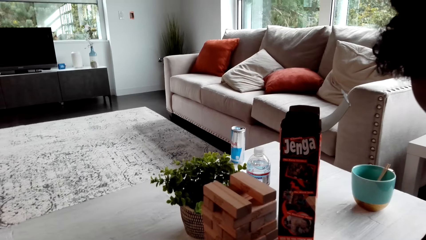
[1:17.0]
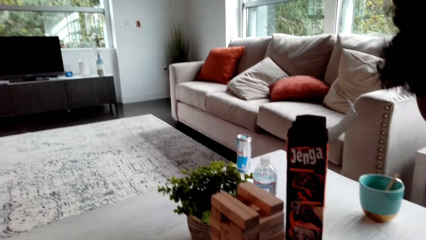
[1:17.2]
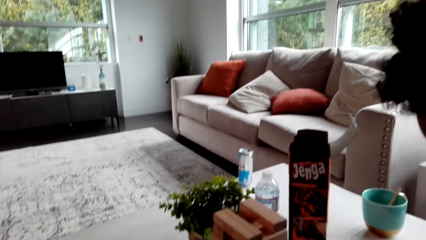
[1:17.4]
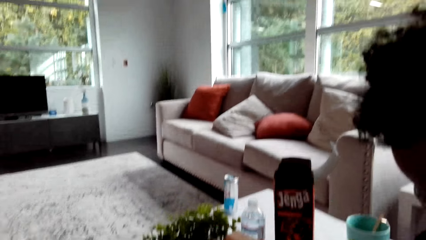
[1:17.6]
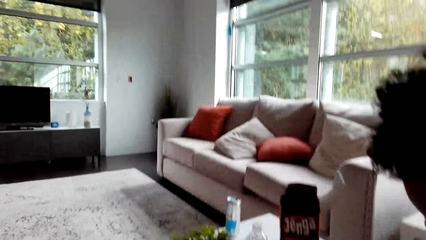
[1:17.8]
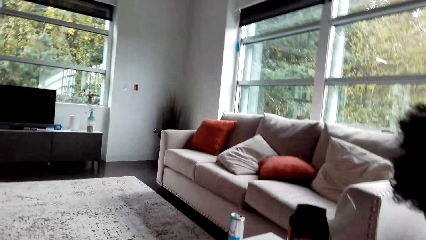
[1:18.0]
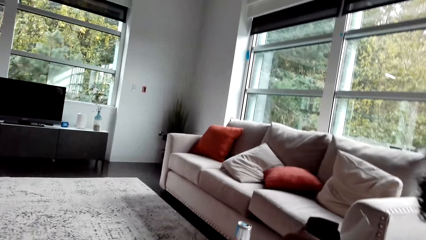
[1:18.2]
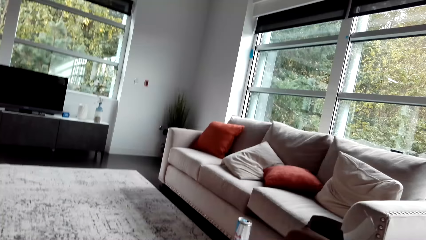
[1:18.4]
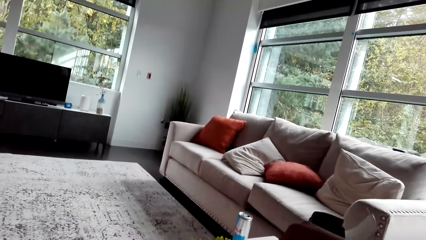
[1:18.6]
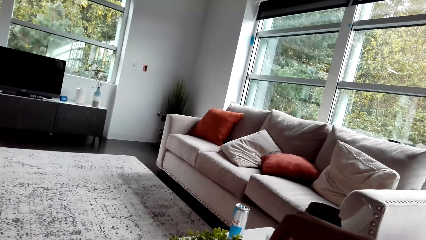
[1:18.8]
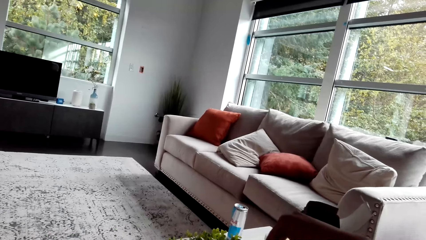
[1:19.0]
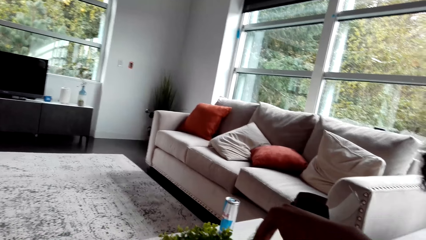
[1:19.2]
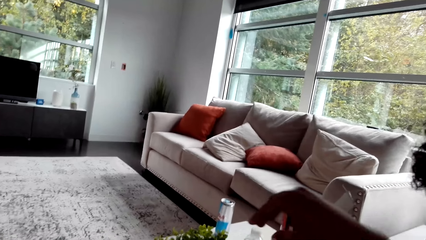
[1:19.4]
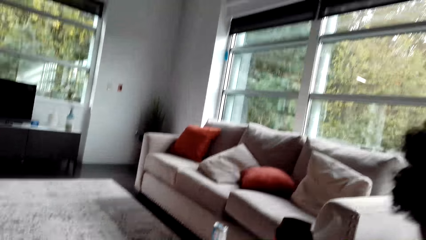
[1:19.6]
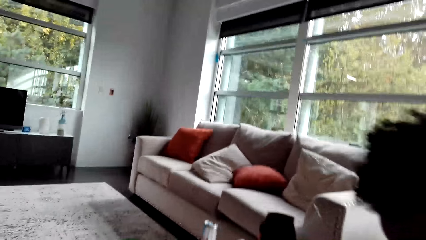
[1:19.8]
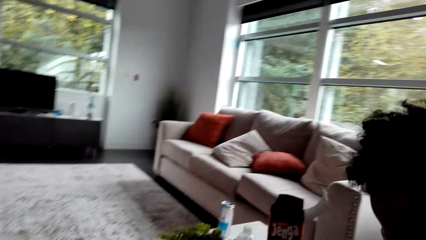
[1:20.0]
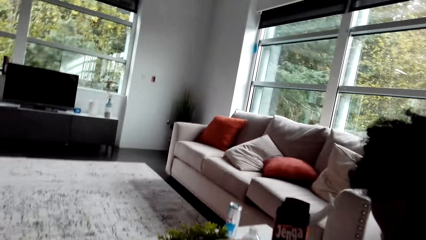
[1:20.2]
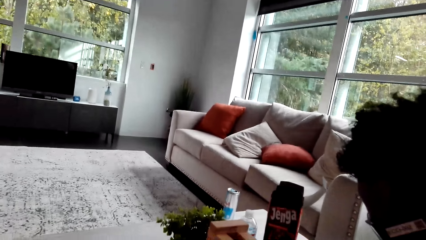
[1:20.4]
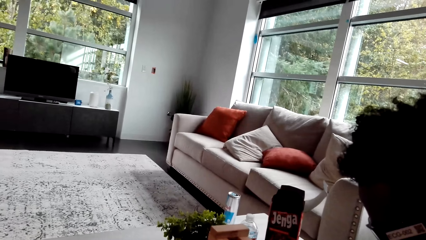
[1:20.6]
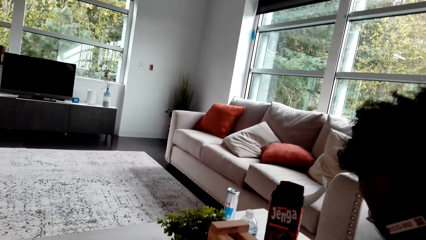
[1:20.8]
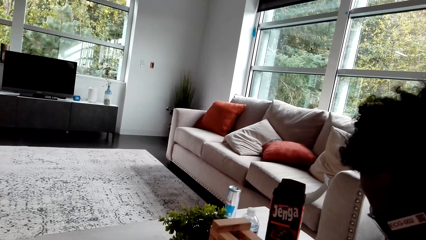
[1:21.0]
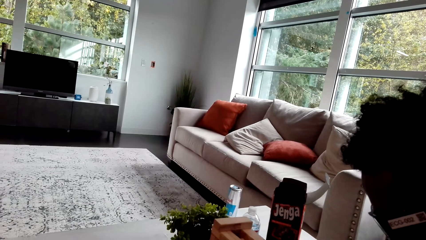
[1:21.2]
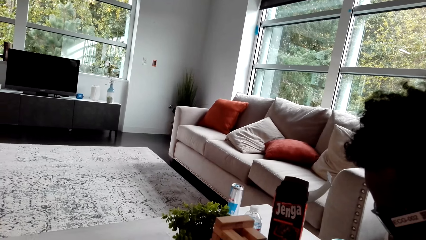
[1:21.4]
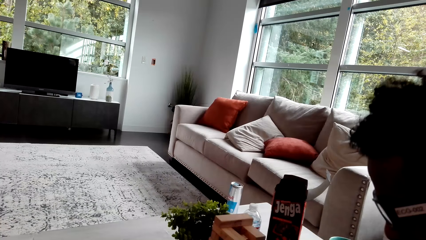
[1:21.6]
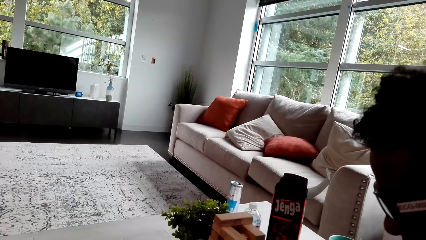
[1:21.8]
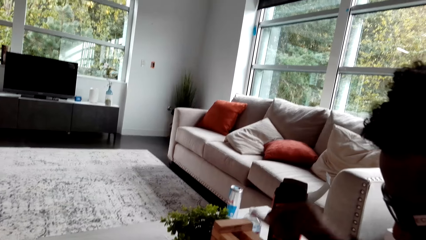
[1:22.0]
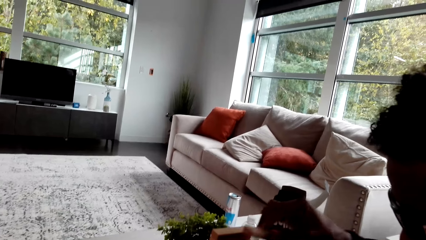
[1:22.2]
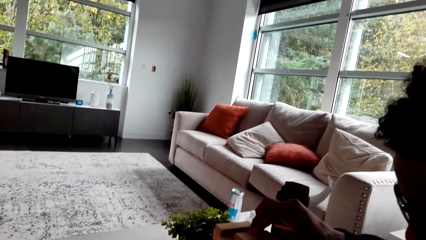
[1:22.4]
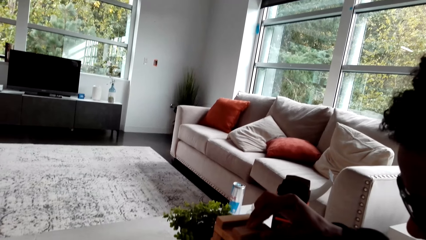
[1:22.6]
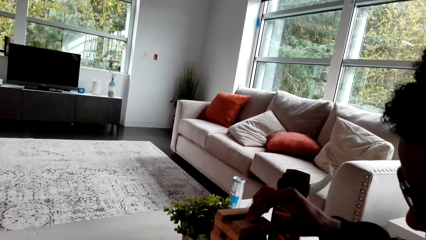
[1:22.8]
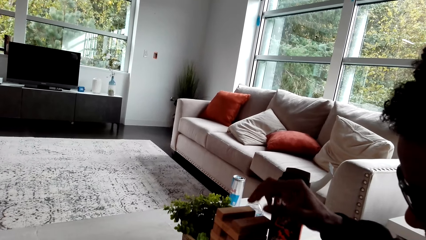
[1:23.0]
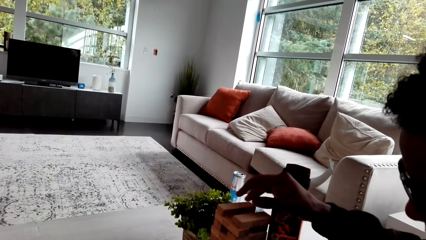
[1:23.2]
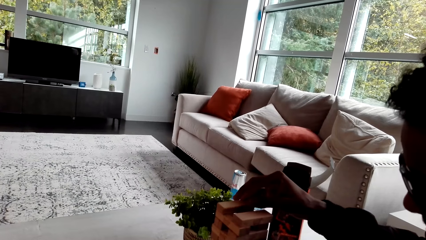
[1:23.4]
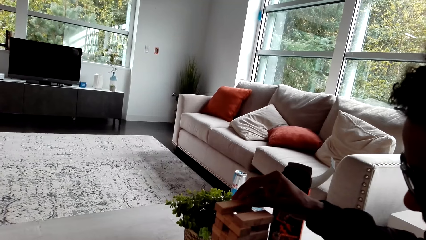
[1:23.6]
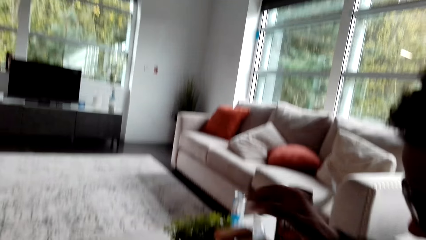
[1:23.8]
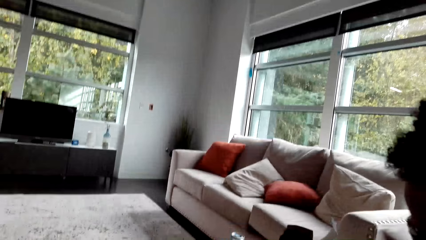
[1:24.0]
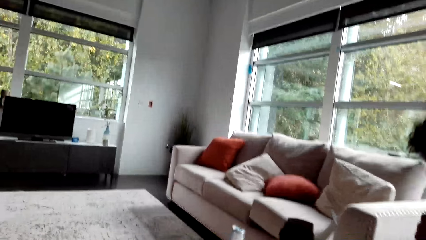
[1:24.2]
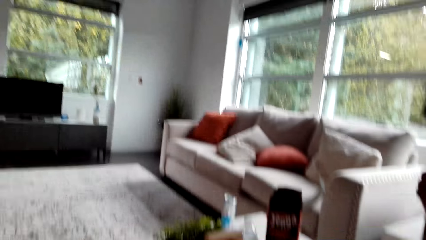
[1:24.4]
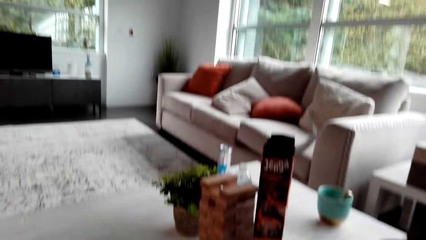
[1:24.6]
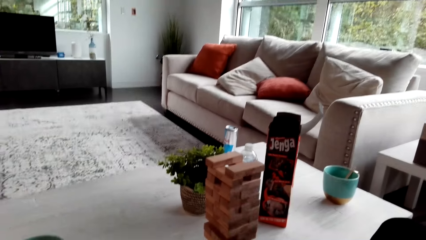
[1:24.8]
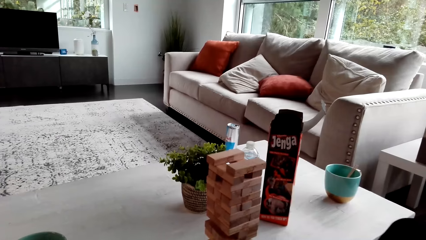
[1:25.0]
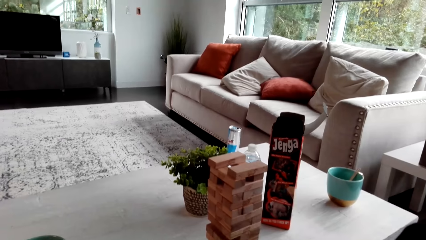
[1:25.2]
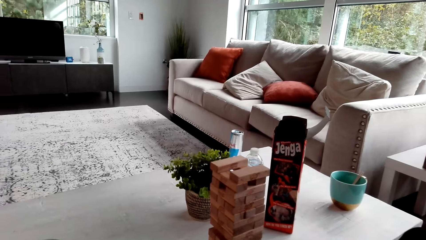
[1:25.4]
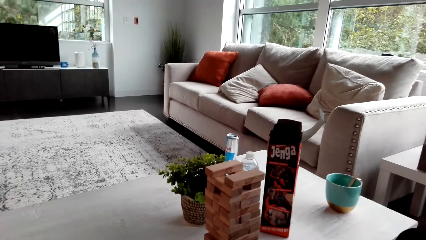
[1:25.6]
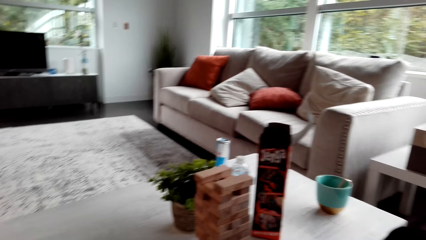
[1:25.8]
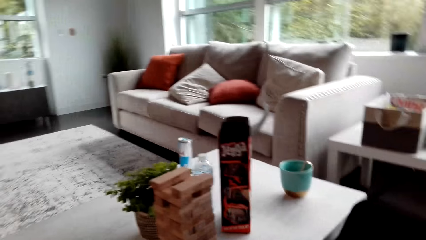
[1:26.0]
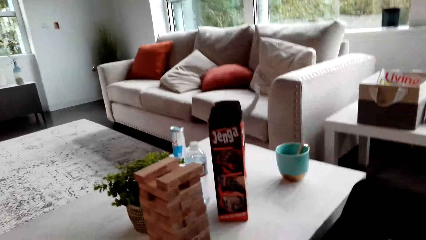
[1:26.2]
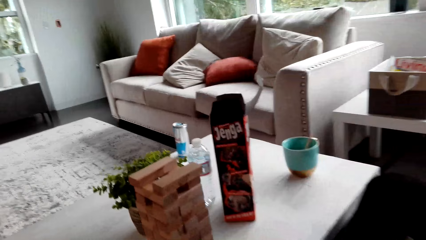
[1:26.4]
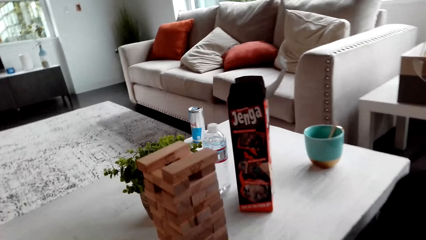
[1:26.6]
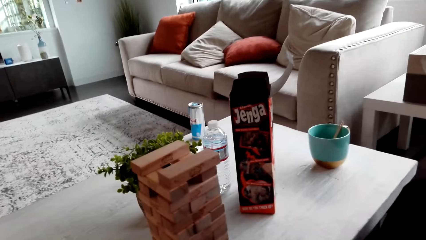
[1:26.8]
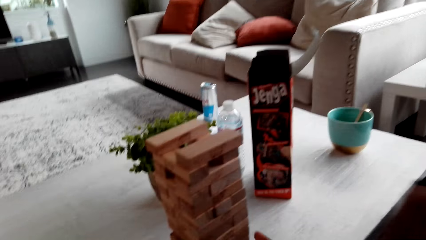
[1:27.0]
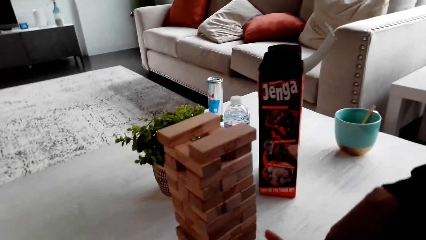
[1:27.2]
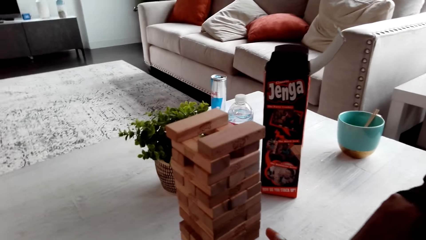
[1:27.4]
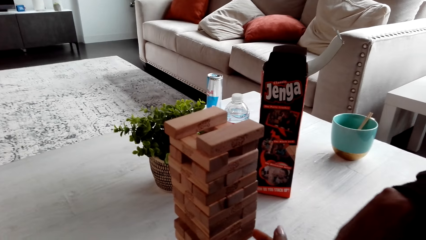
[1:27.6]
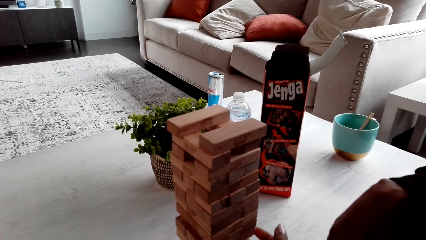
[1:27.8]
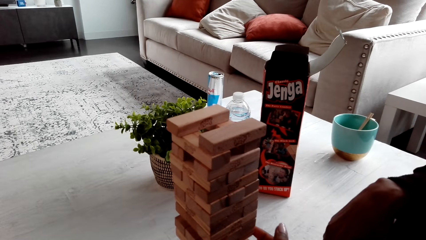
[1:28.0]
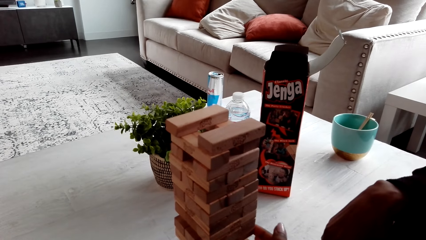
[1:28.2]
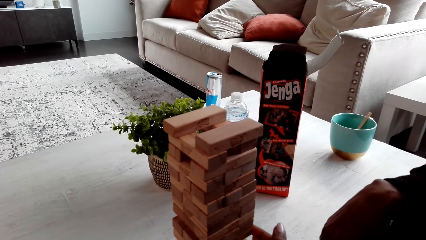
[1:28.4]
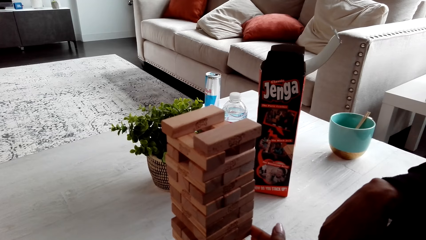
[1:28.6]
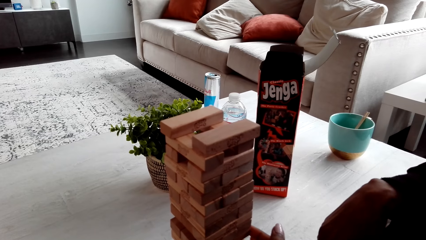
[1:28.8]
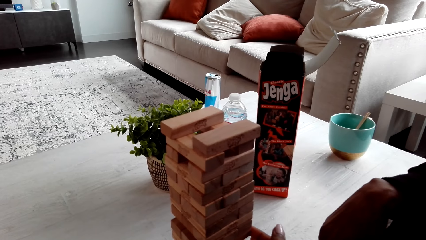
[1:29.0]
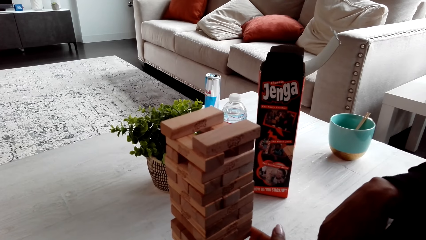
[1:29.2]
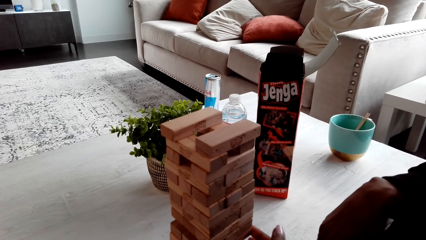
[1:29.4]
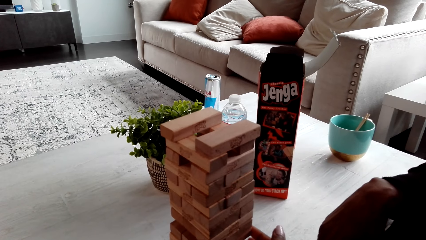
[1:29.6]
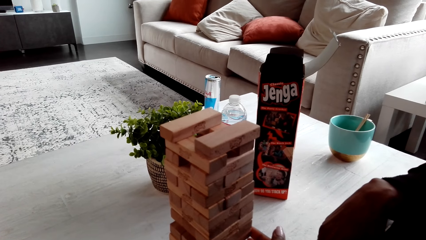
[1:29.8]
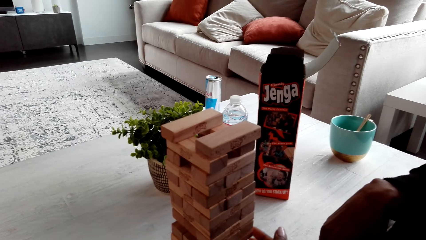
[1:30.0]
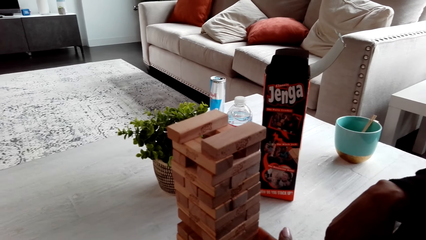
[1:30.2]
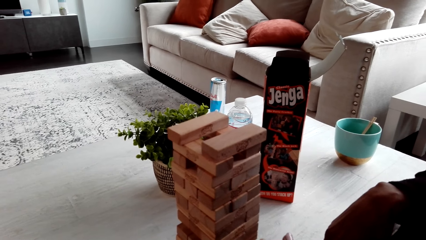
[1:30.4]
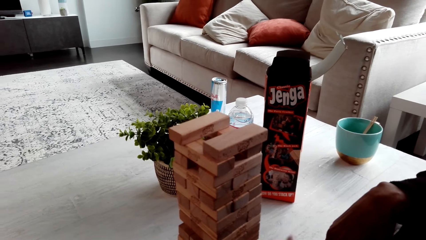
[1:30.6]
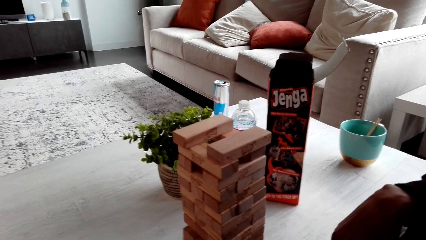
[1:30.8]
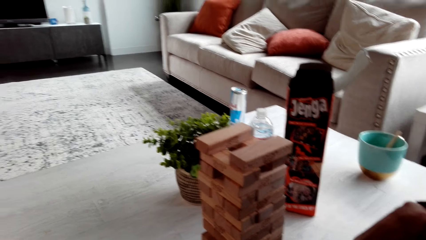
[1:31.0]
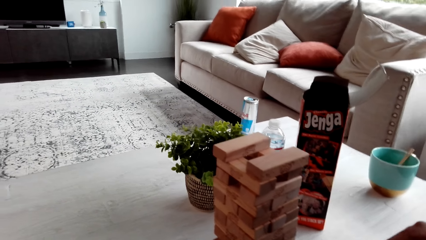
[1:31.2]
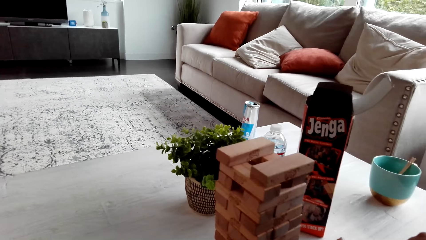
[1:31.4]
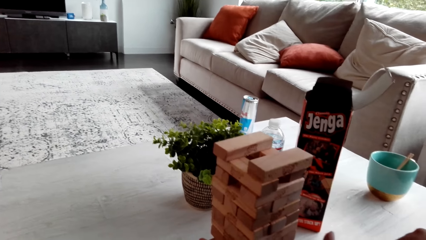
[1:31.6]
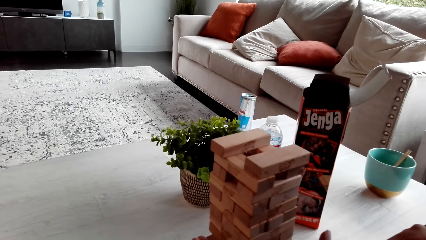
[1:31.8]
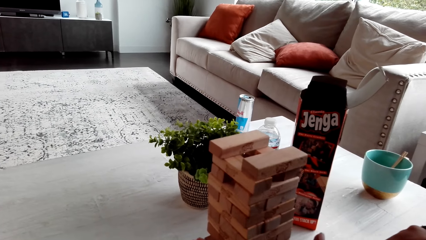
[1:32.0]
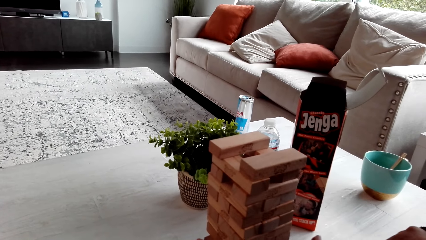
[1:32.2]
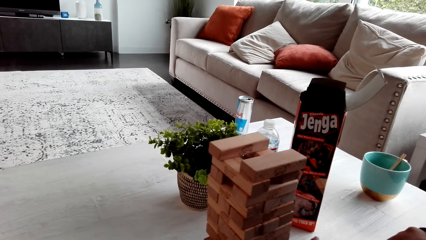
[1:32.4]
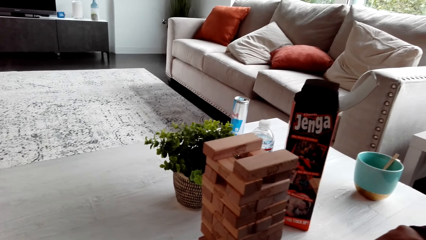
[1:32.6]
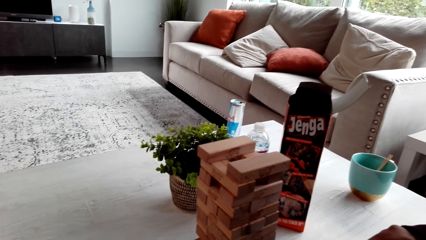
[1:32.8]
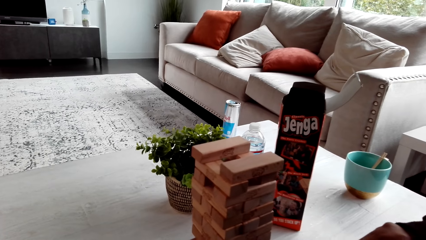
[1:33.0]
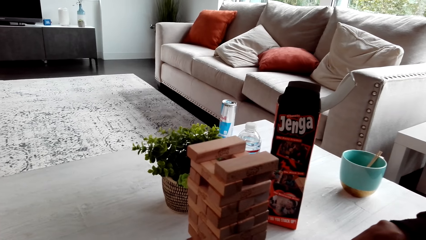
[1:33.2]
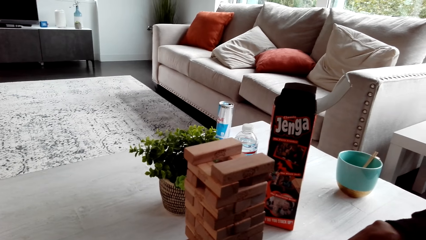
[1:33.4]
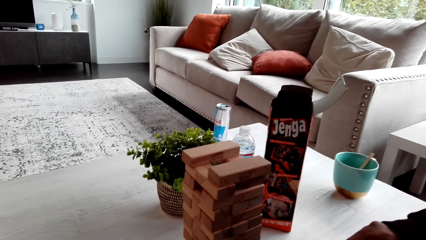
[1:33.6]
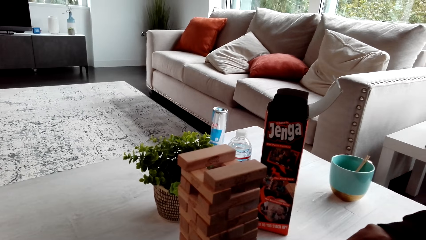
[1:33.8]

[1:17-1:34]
The camera wearer looks around. A man drops a block. He plays the Jenga game. He piles the block and moves the block. The camera wearer looks around.
